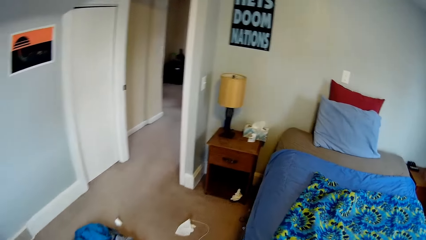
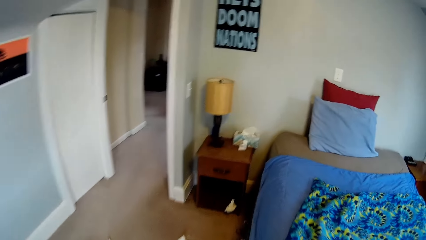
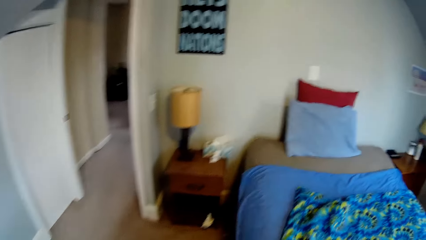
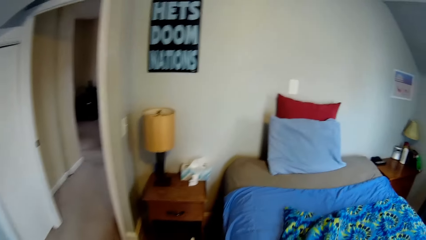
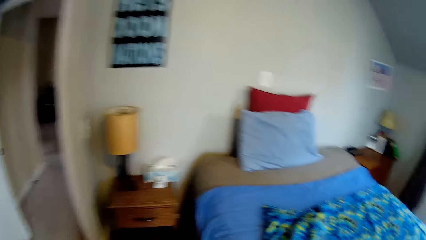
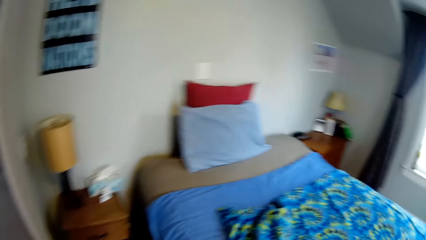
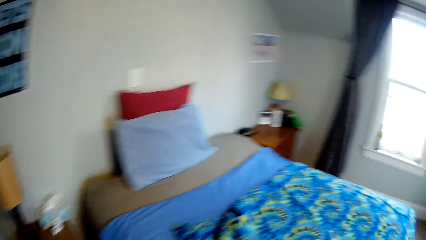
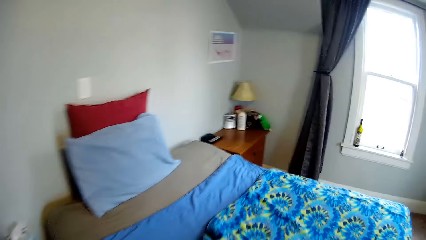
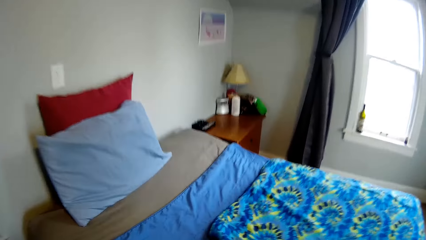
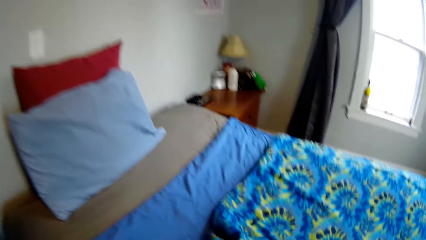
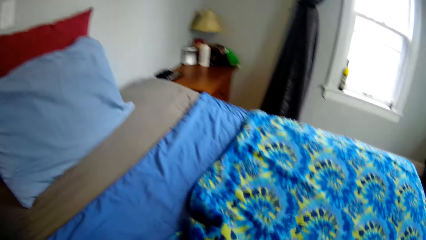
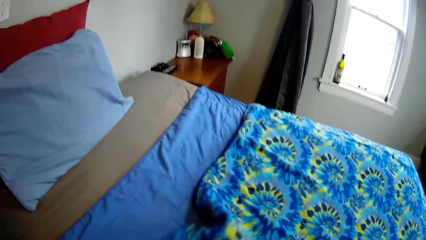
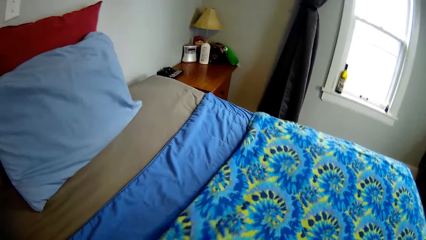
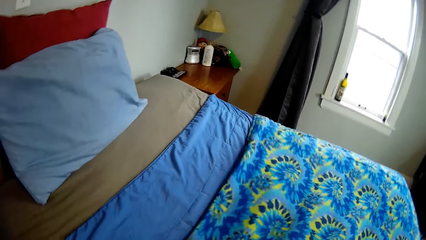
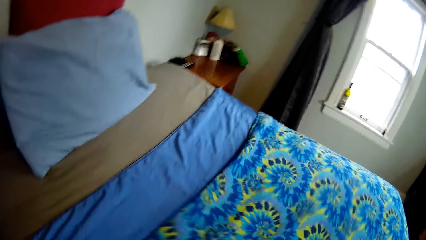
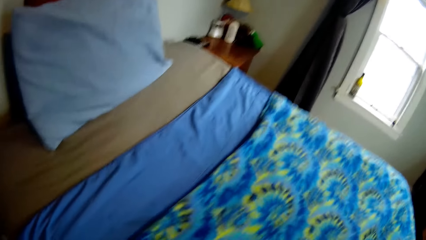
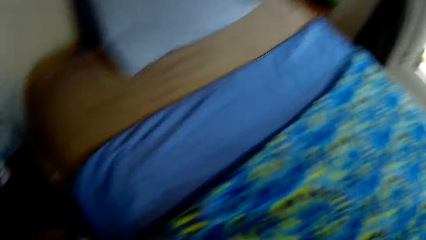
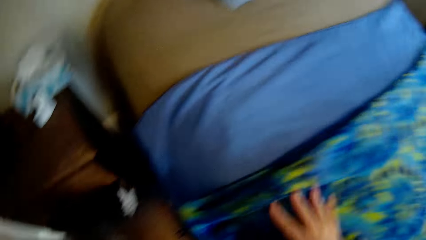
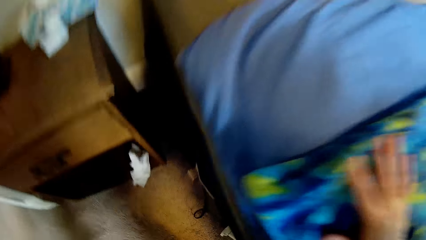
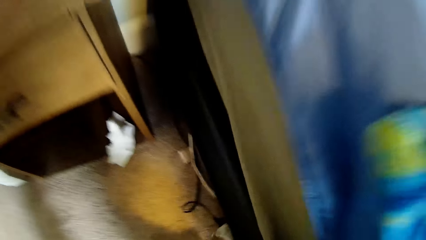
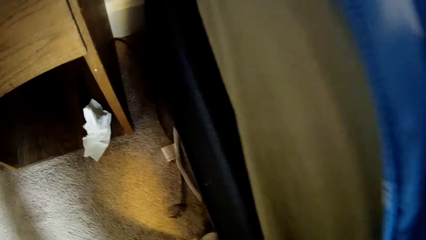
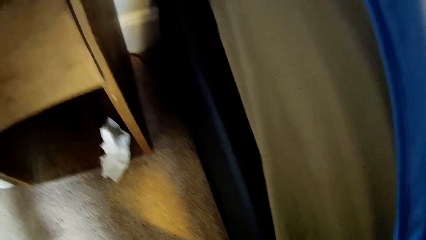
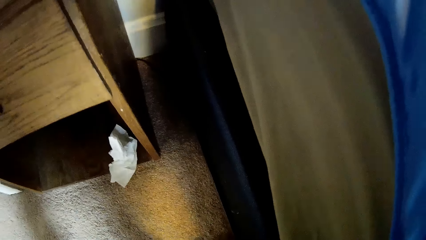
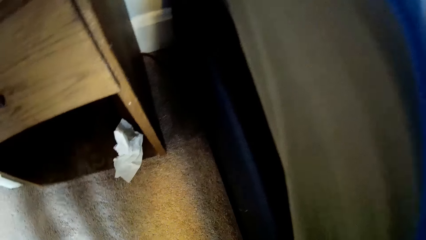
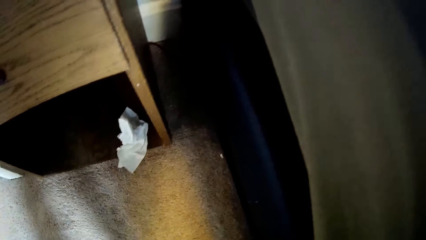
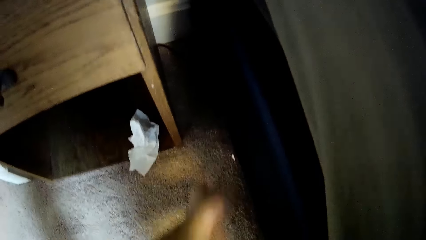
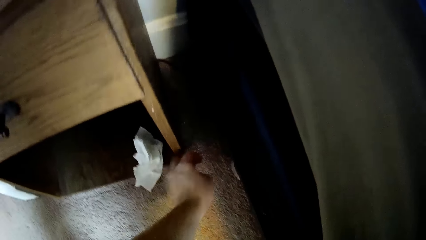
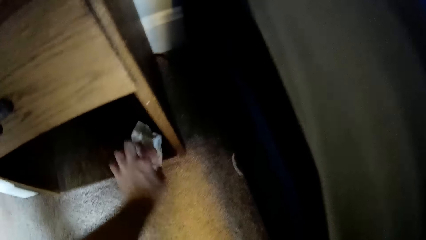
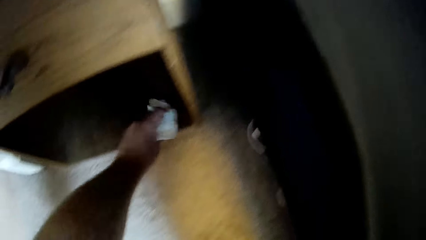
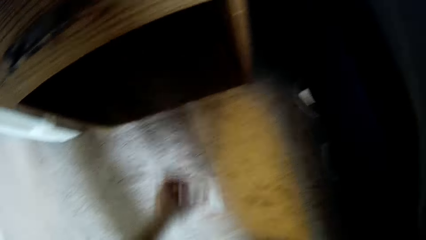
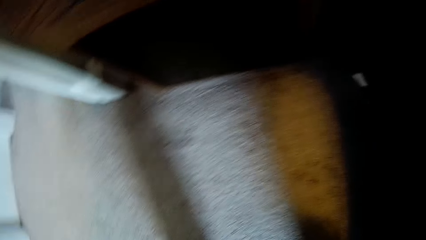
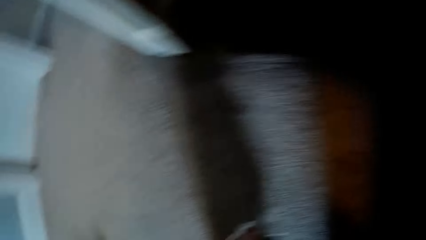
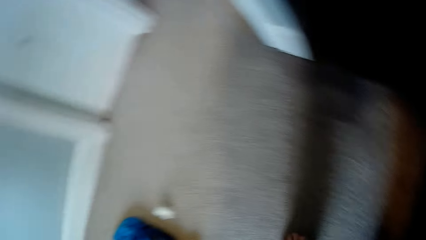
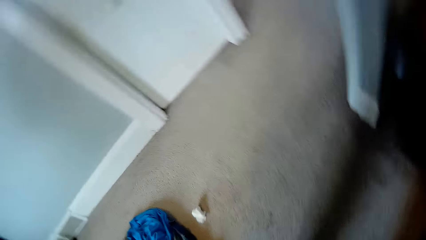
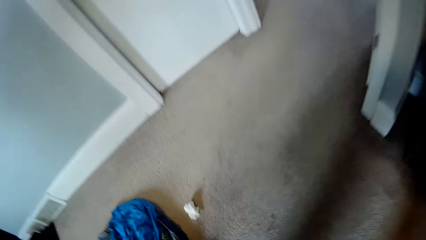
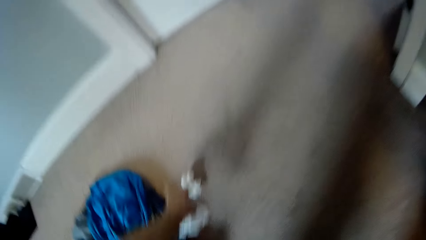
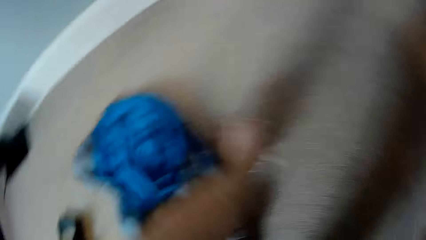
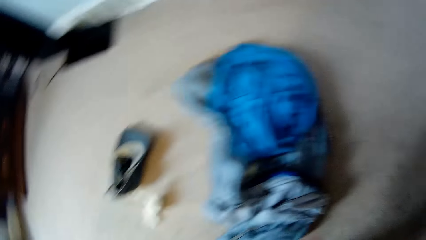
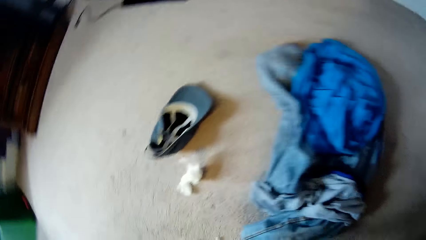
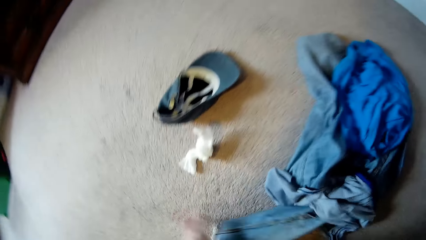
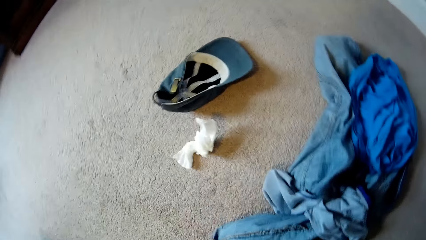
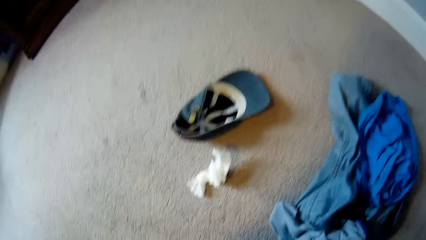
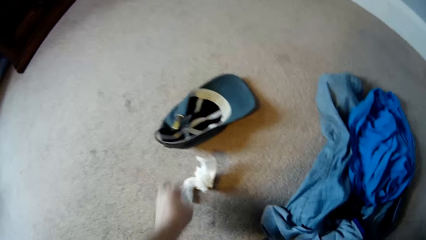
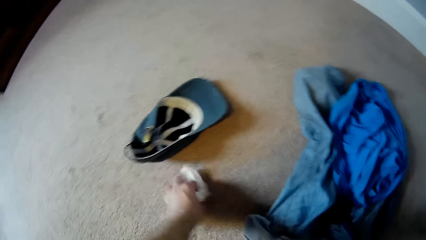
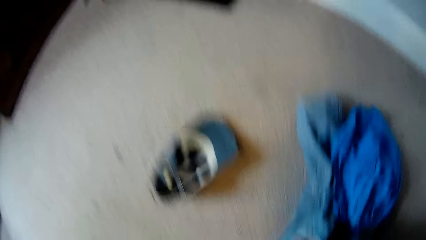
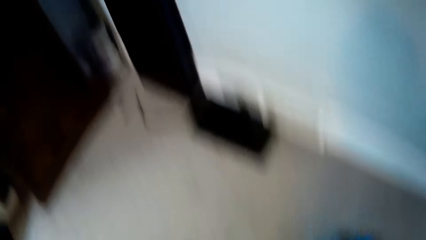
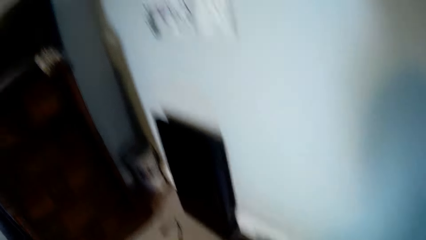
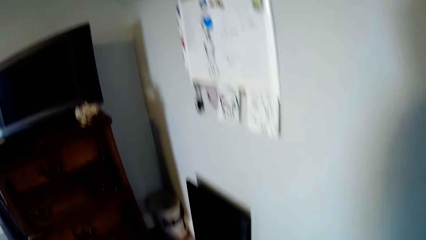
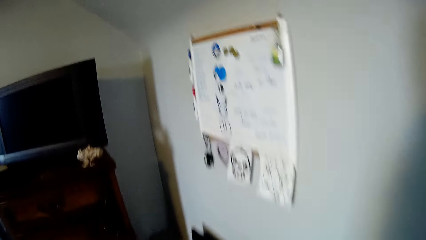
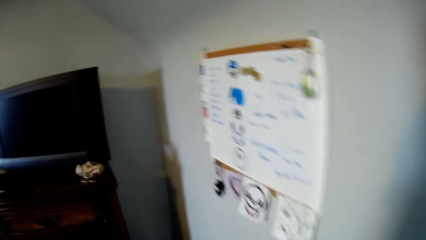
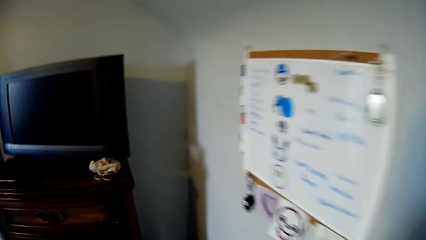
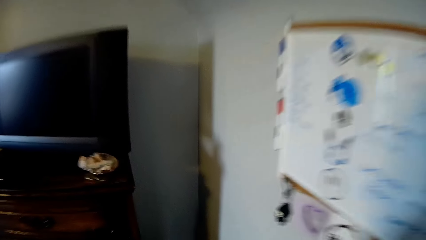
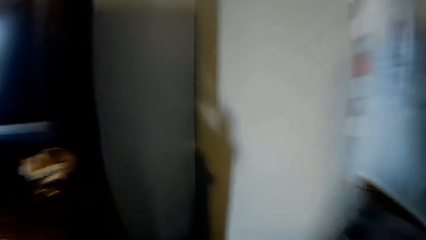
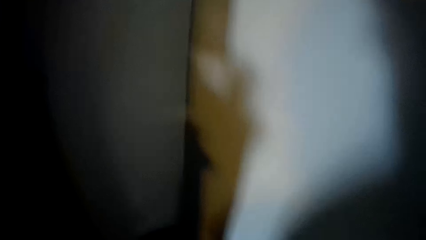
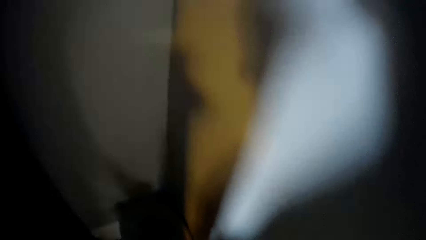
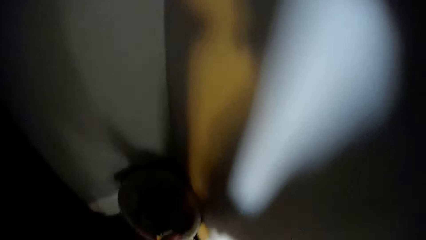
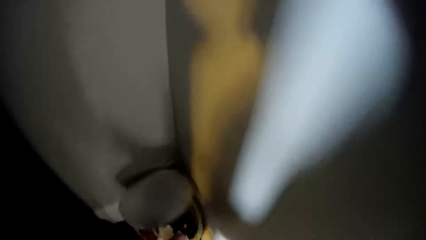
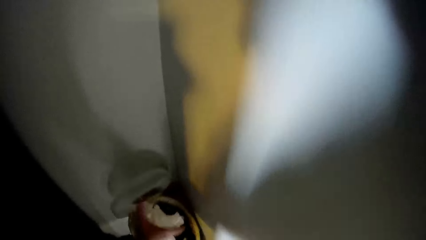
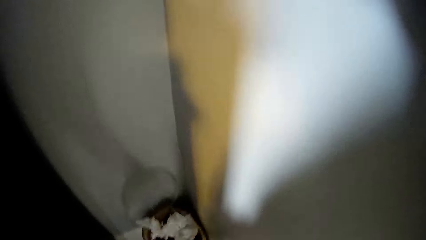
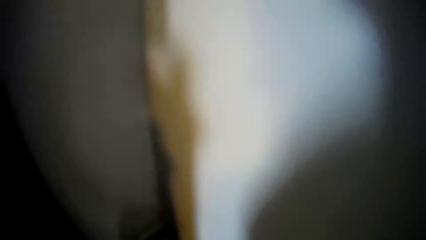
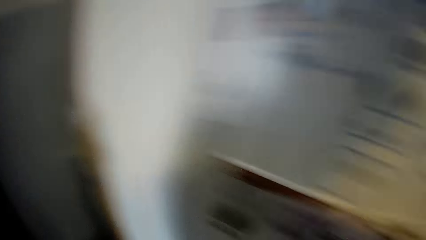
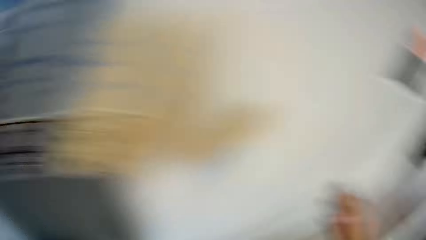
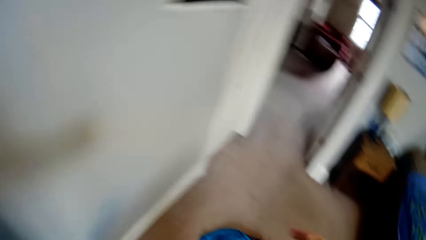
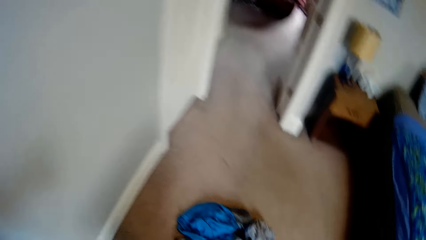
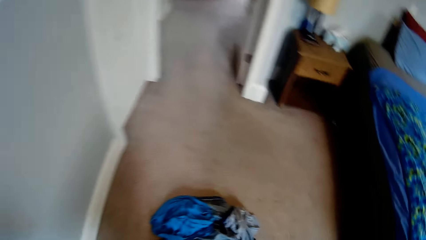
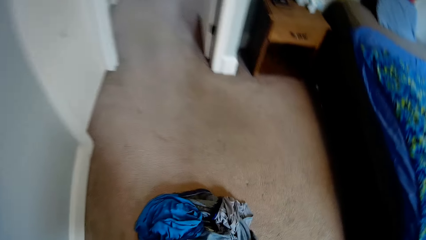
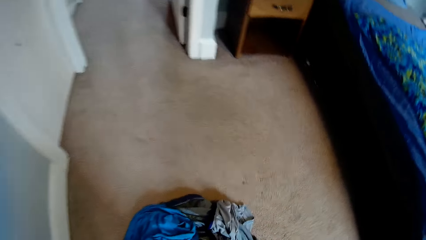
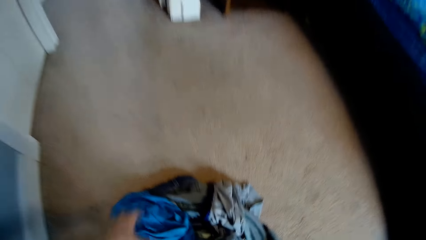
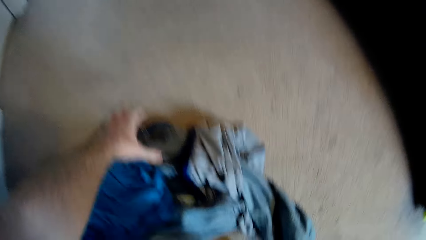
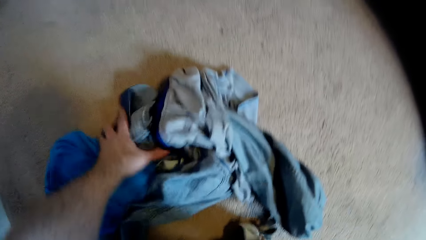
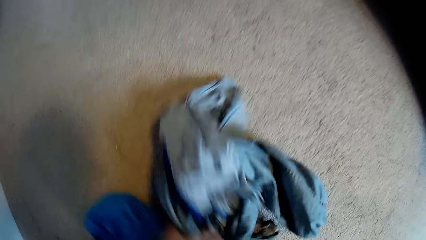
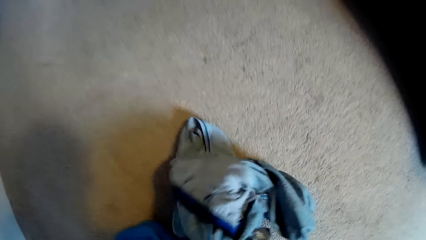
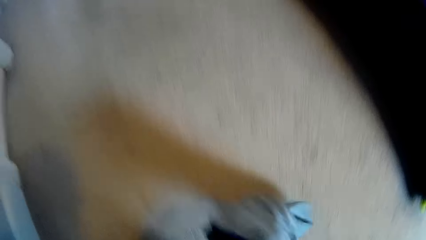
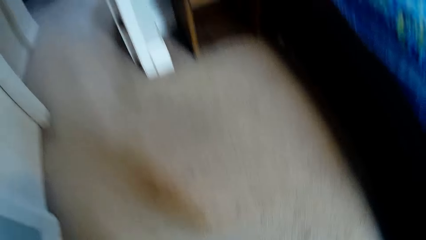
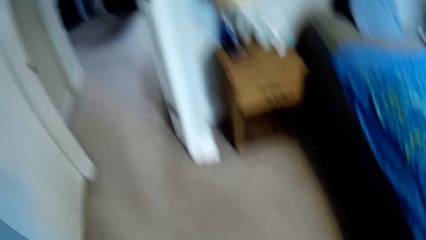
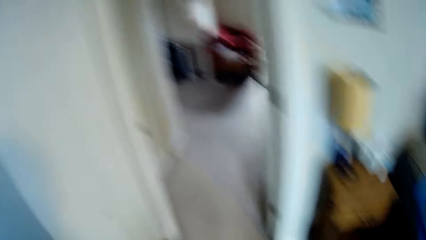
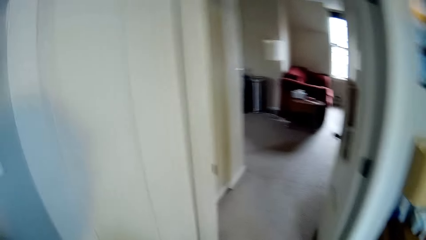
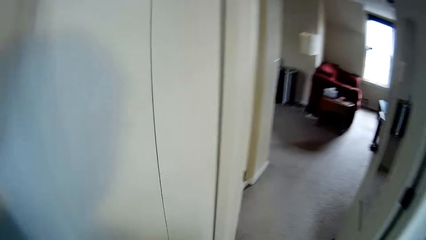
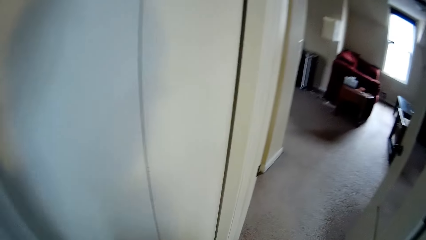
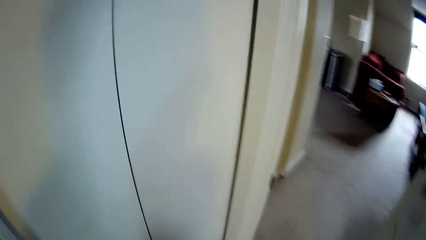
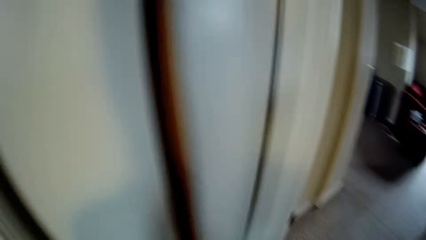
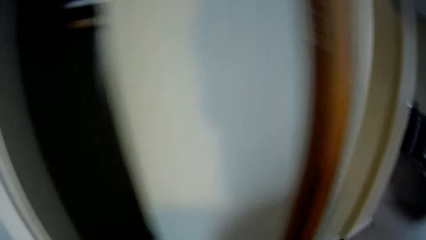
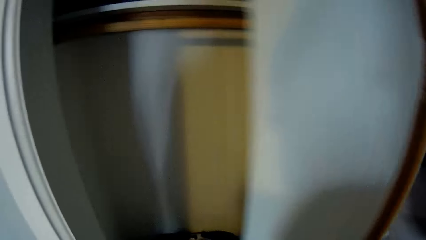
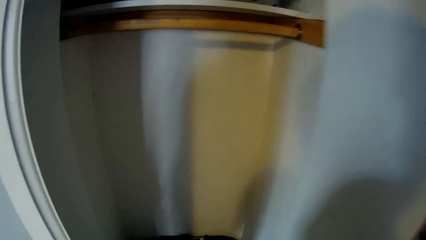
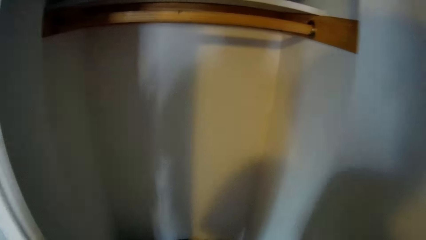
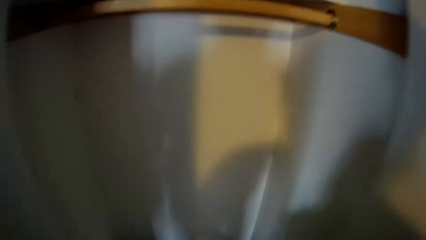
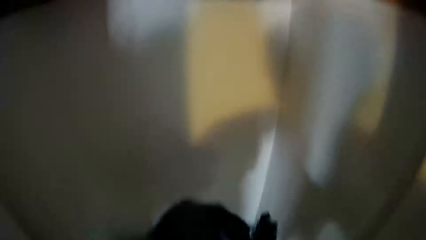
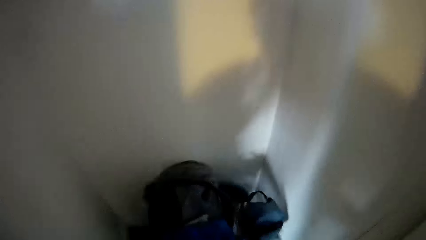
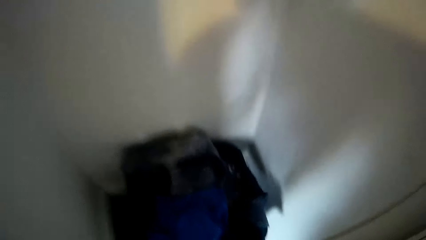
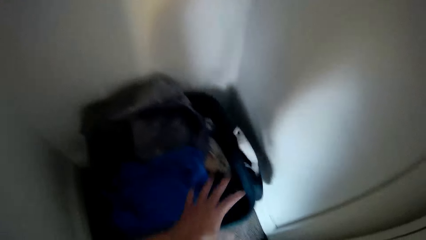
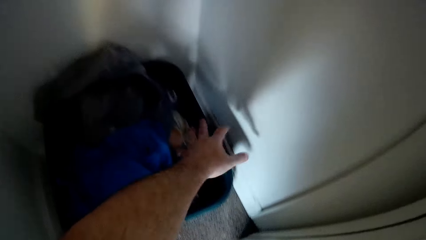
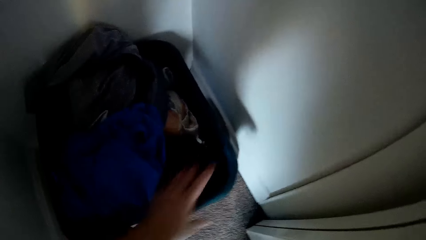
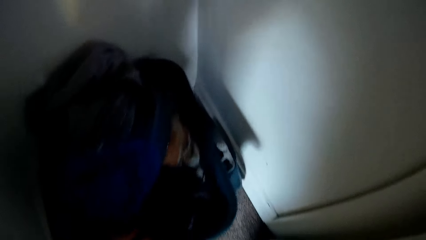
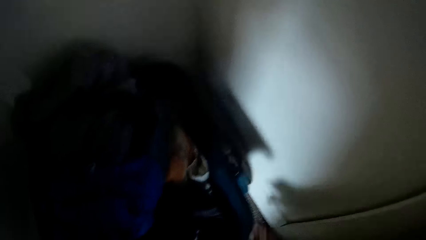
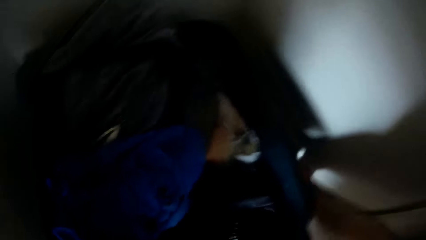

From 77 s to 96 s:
The camera wearer walks around the room. They straighten the blanket. They push the cables under the table or bed. They pick up the papers or tissue paper from the floor. They pick up the tissue paper again. They pick up the tissue paper again. They walk around the room. They drop the papers in the trash bin. They walk around the room. They pick up the clothes from the floor. They walk around the room. They open the closet. They drop the clothes in the closet.
